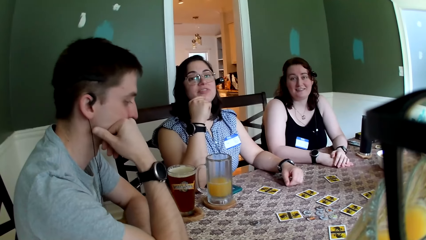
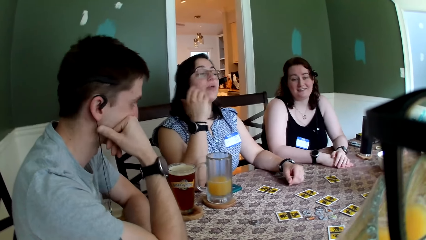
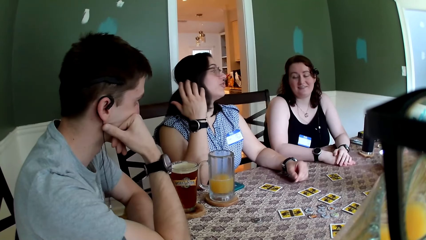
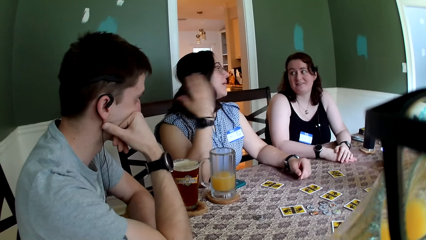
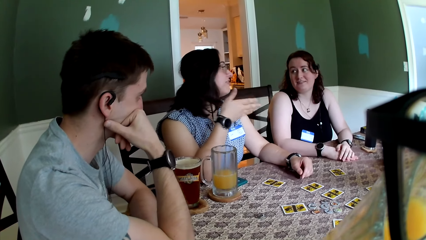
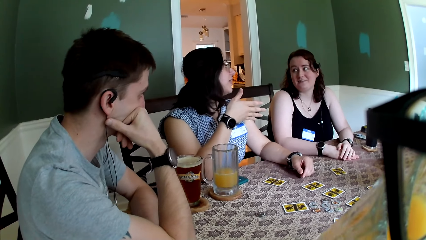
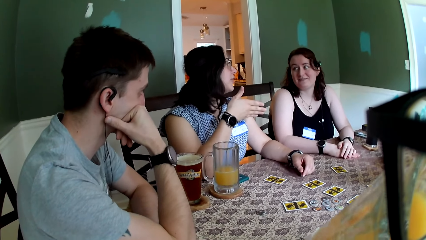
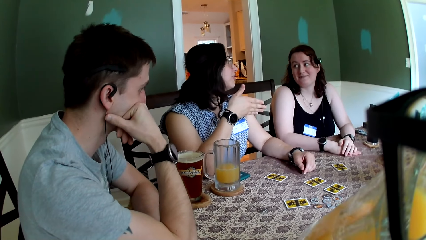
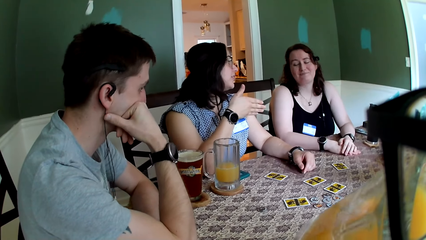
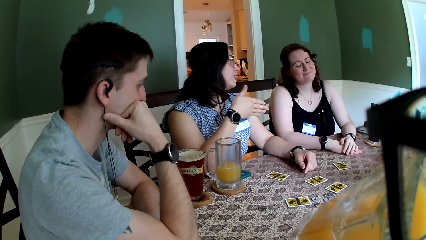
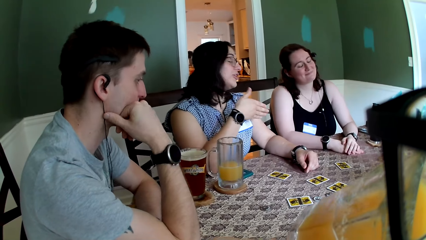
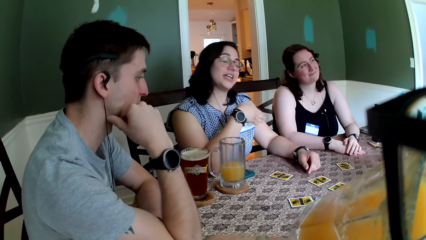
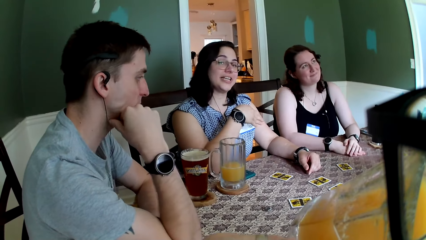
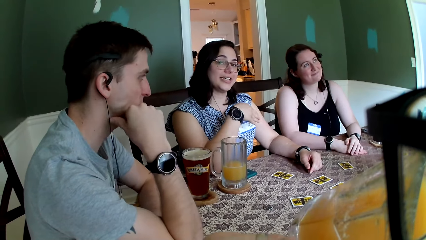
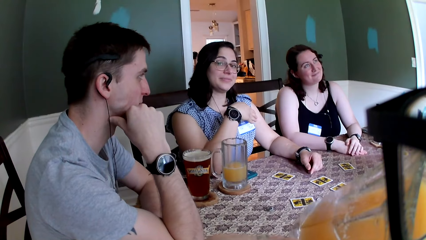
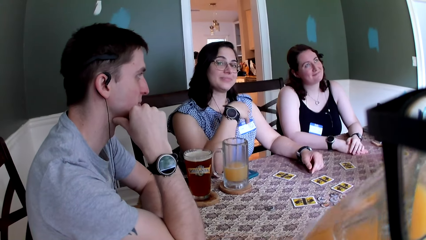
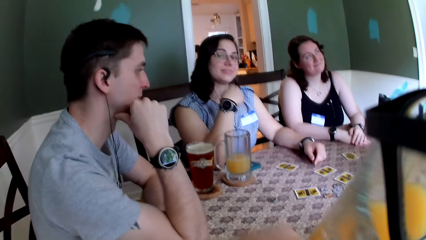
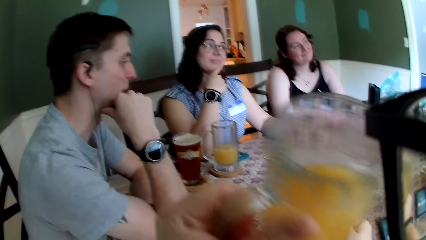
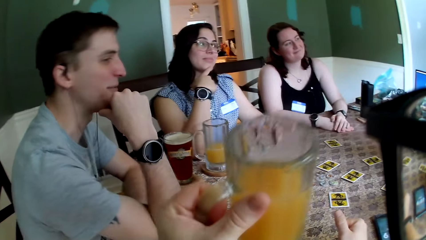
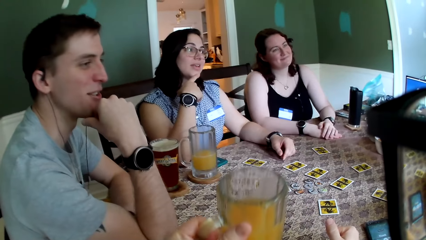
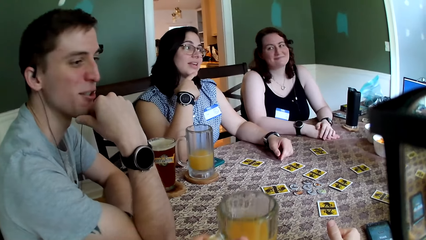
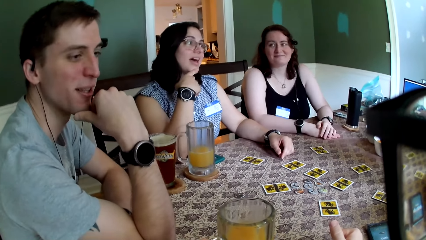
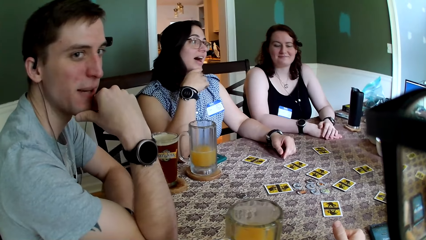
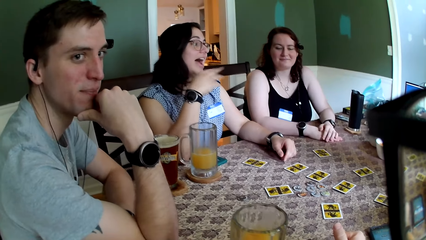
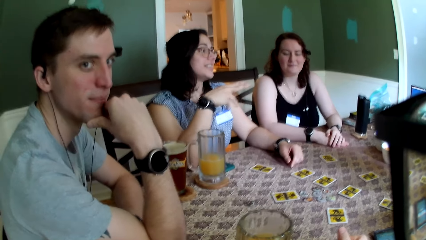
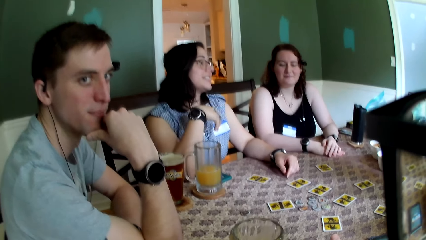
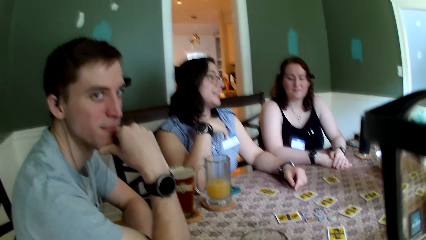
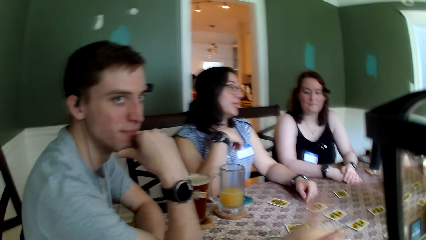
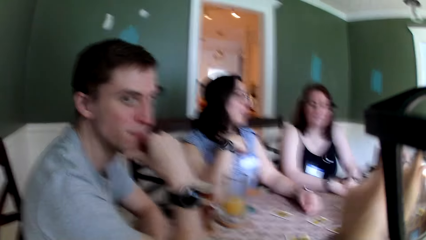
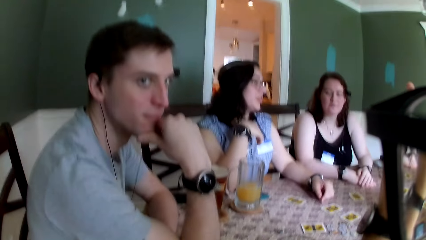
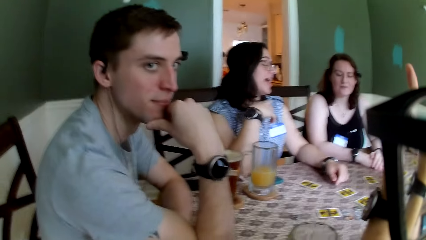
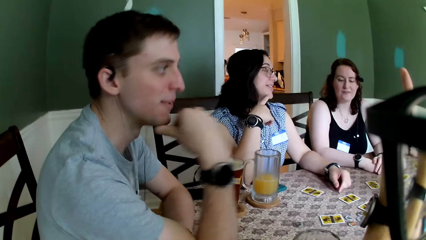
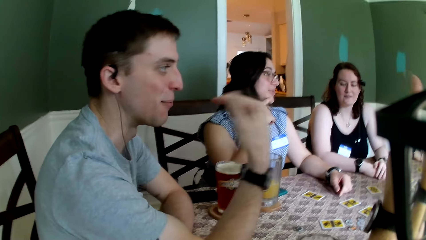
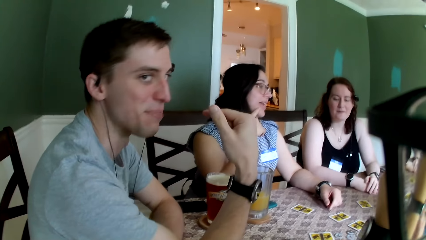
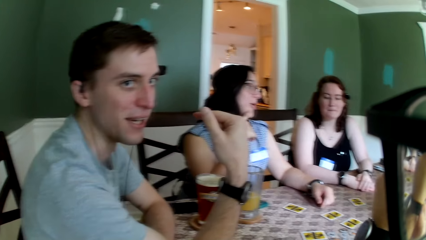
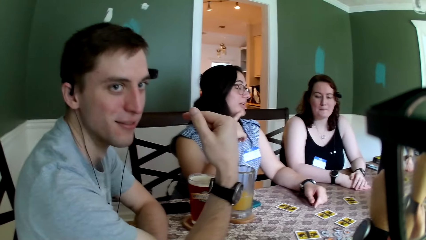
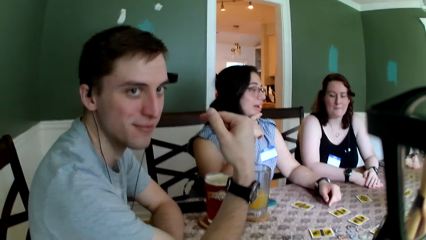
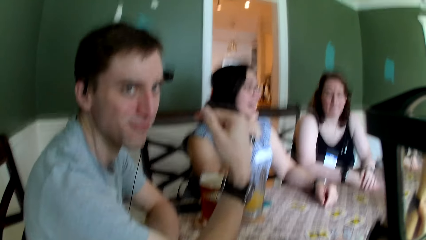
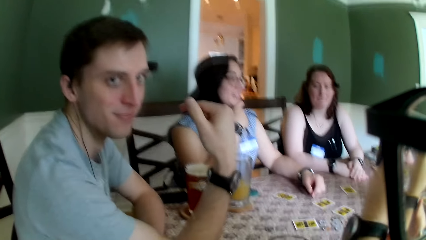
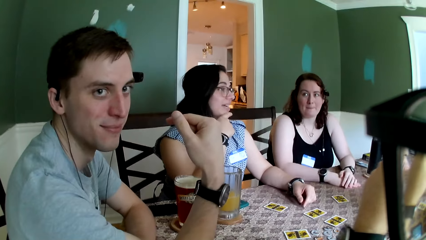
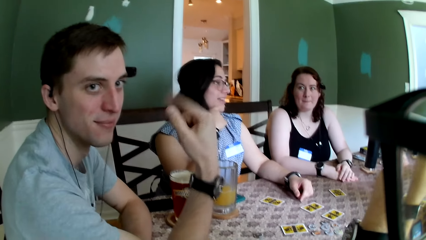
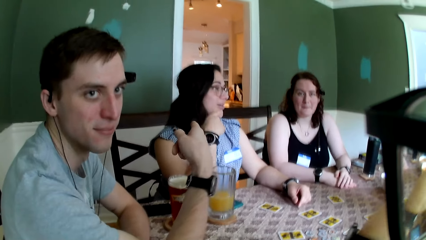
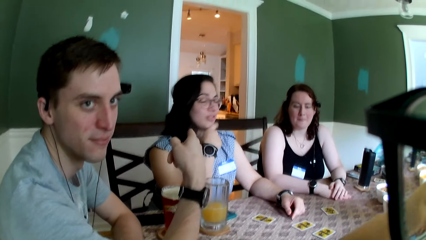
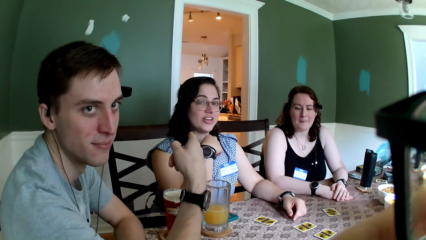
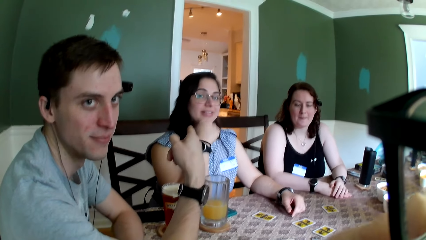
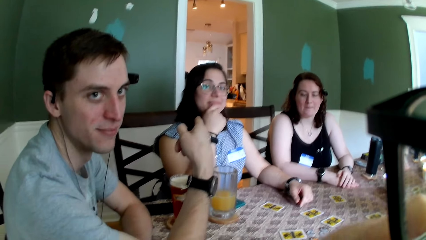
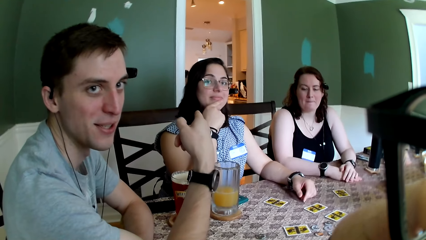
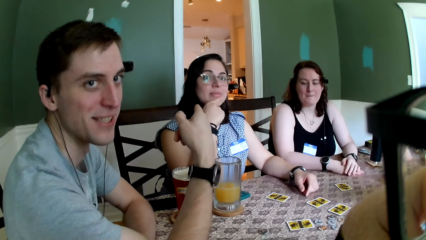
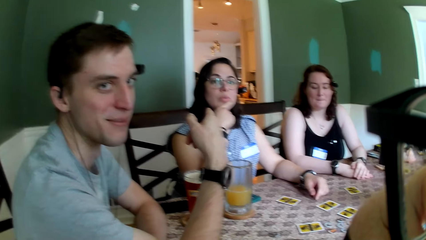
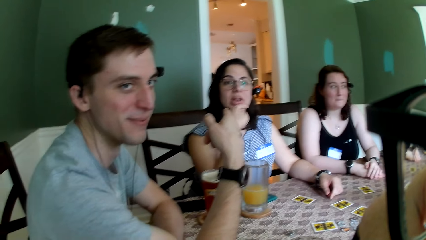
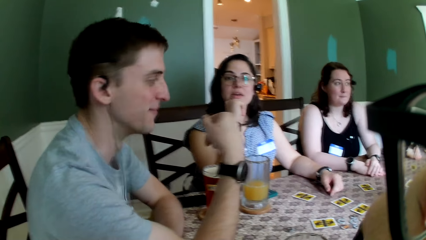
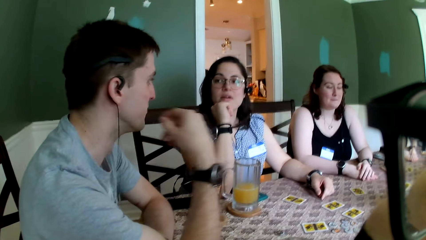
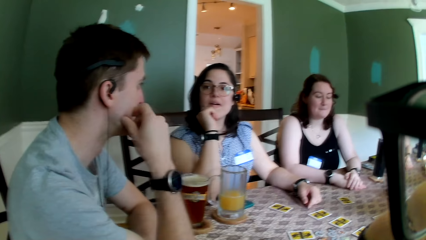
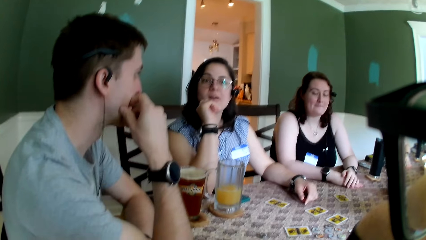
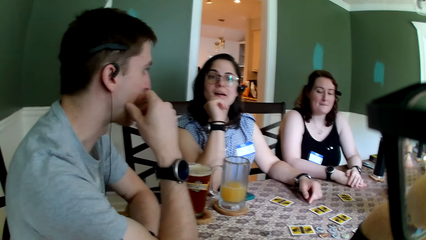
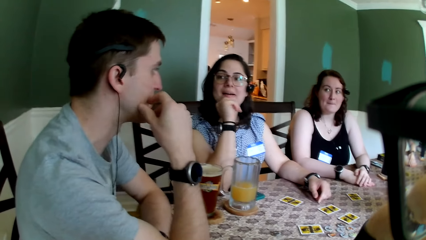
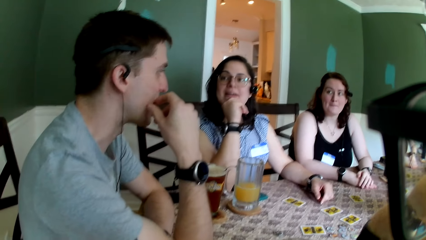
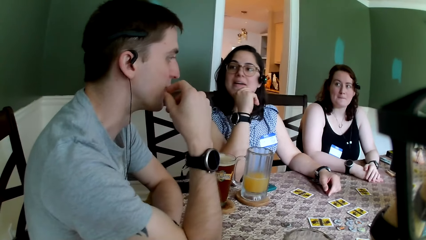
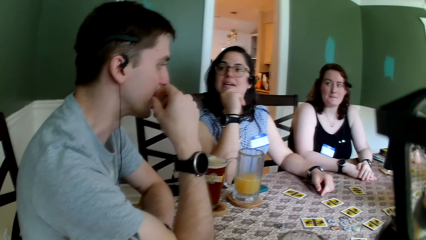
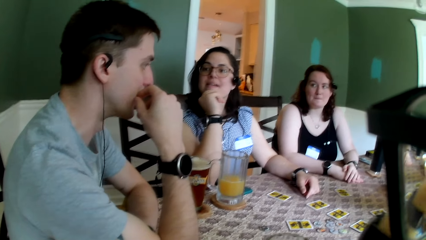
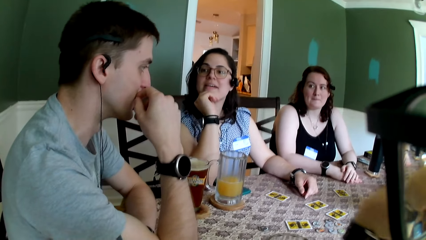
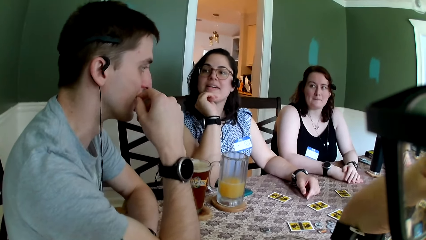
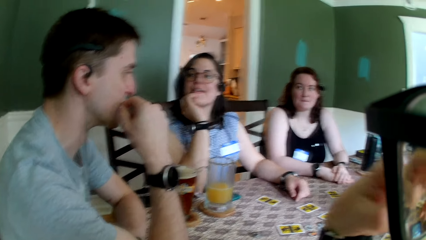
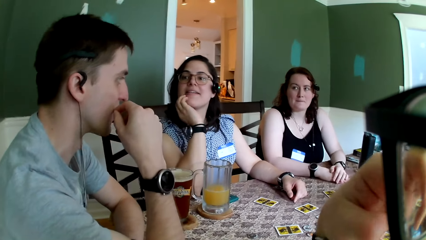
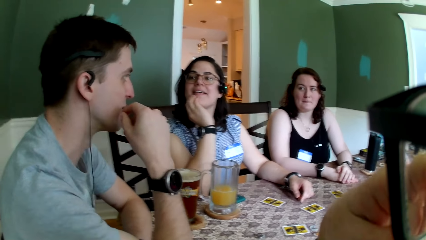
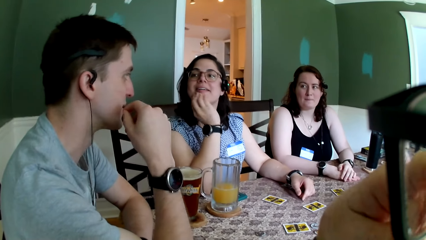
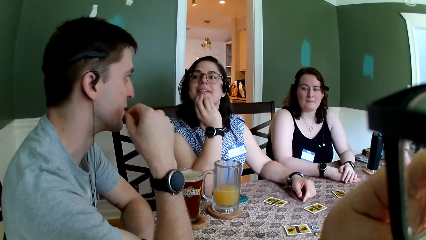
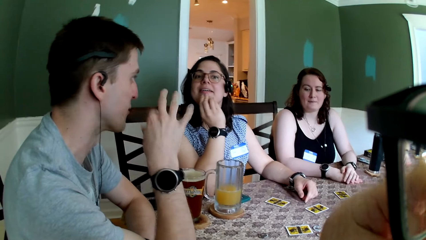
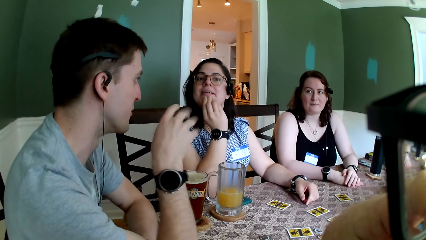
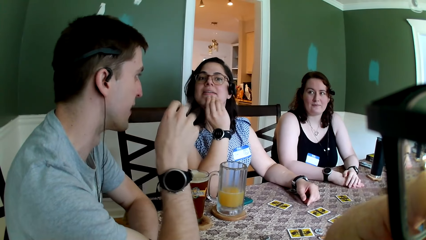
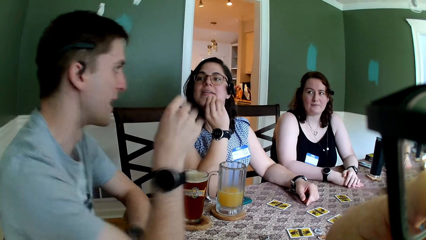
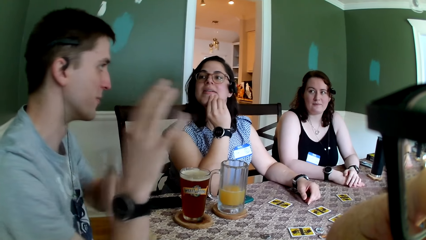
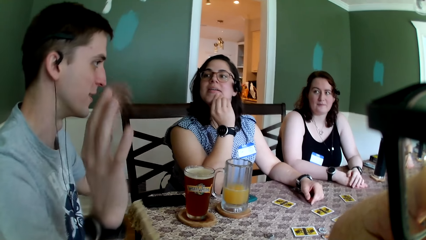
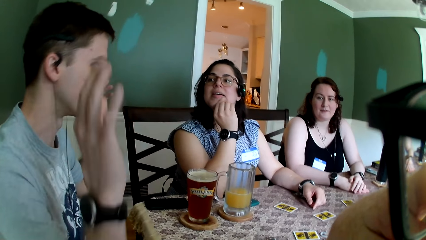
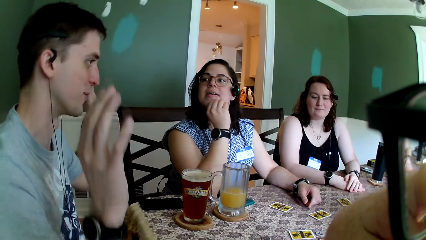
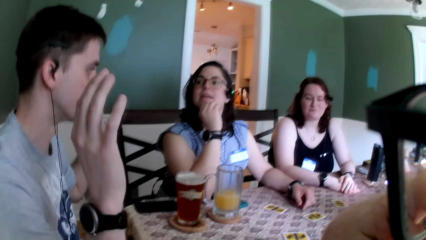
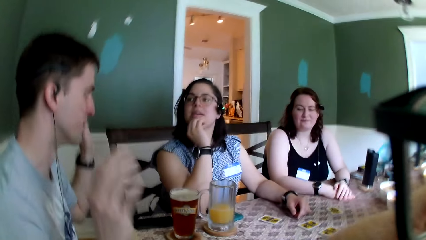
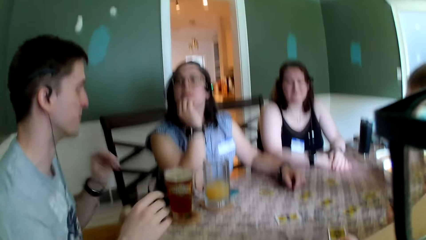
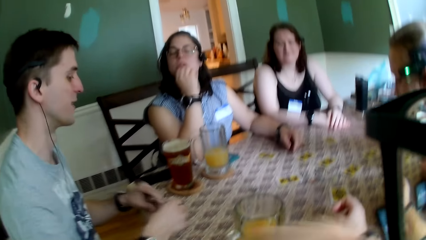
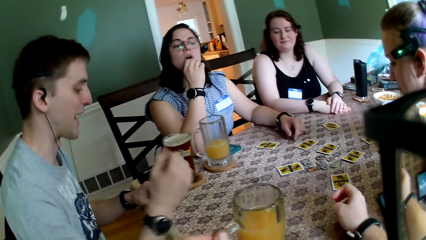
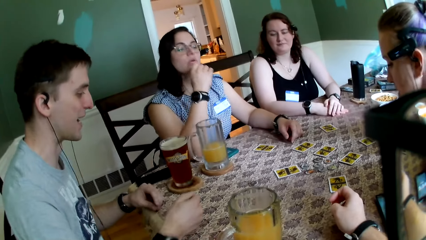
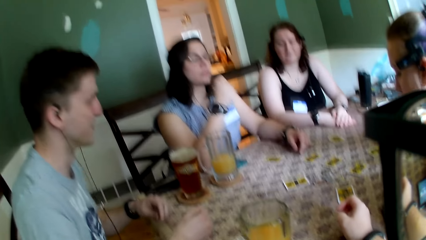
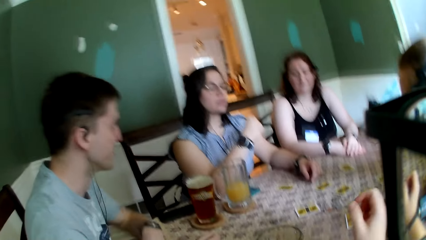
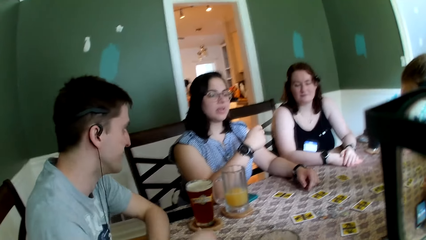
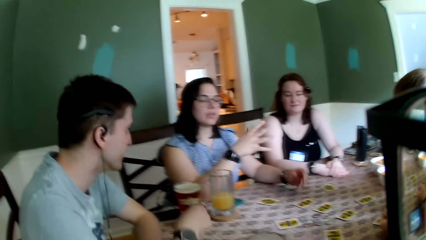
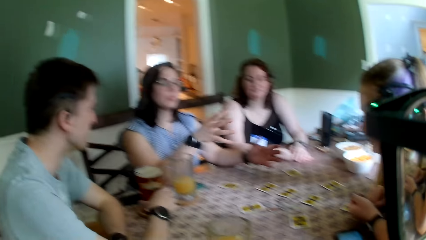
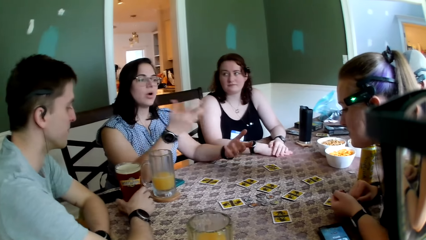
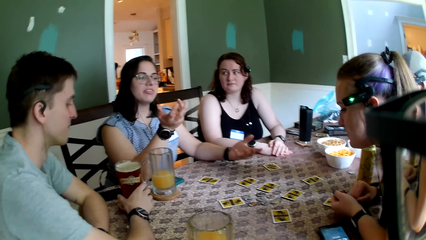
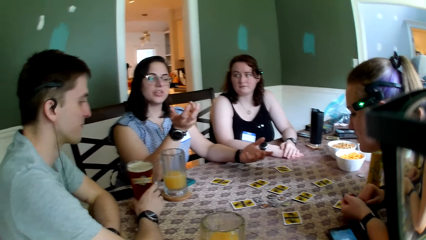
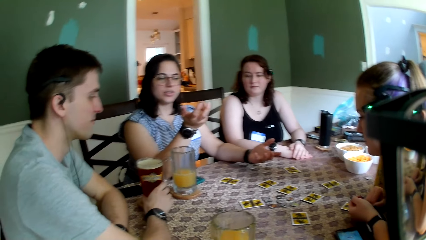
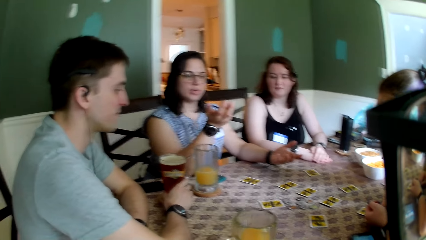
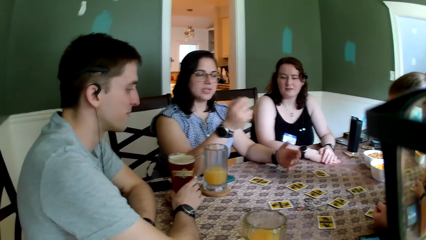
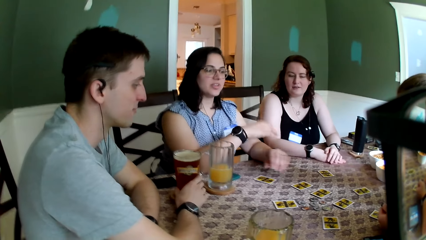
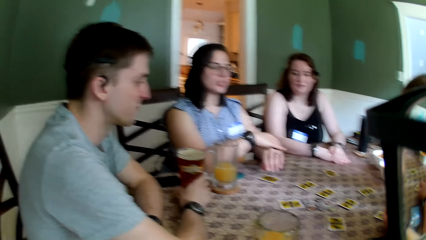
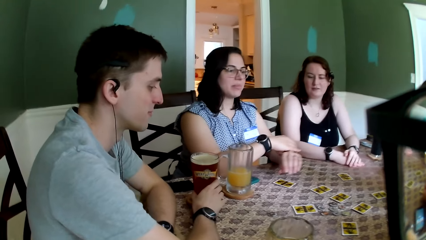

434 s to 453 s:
The camera wearer drops the cup of juice on the table with his left hand. He points towards a woman with his left hand. A man addresses the group. Another man points to the woman with his right hand. The other man hits the table with his right hand.
